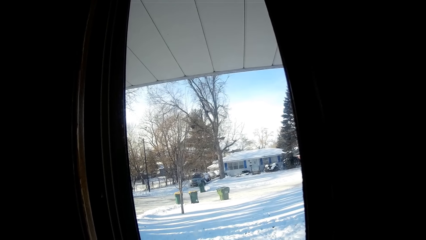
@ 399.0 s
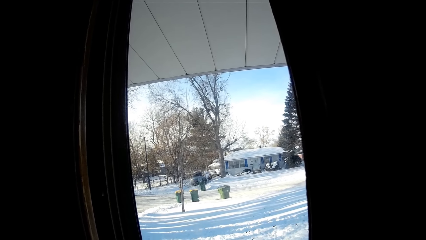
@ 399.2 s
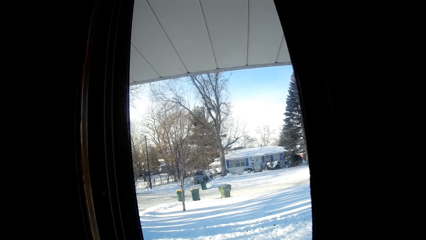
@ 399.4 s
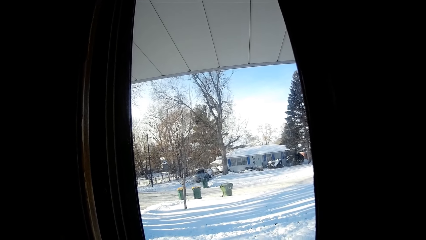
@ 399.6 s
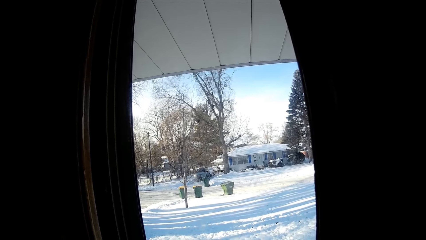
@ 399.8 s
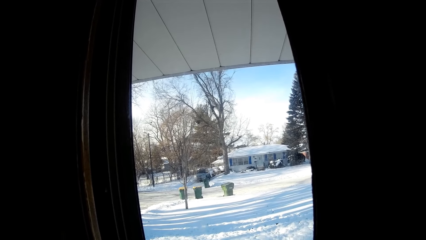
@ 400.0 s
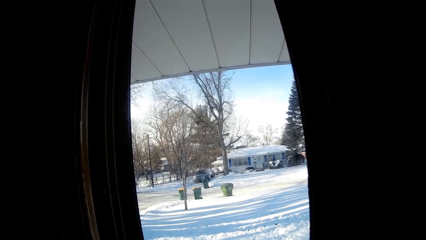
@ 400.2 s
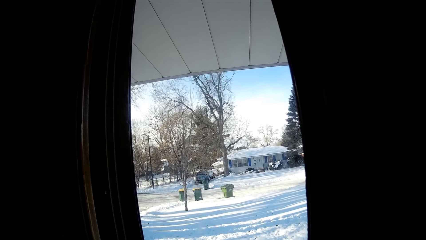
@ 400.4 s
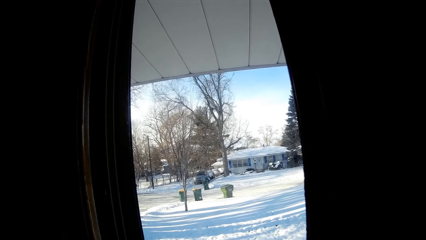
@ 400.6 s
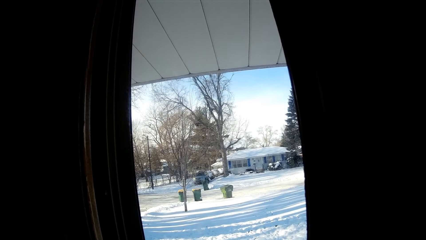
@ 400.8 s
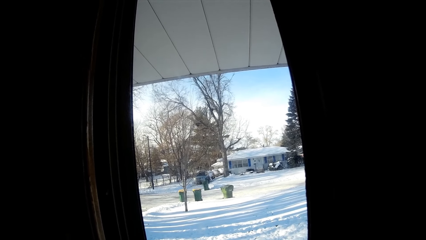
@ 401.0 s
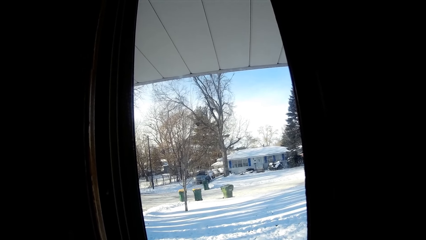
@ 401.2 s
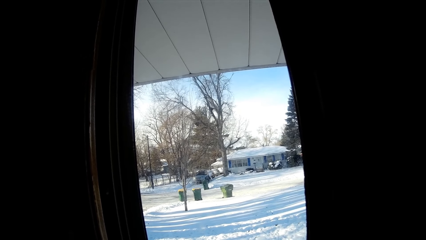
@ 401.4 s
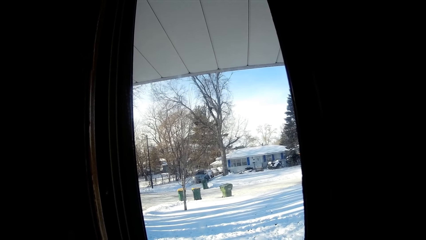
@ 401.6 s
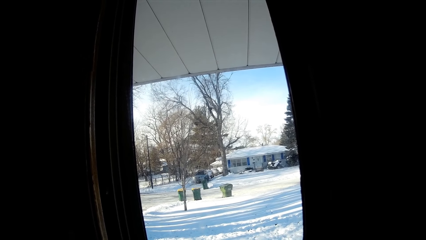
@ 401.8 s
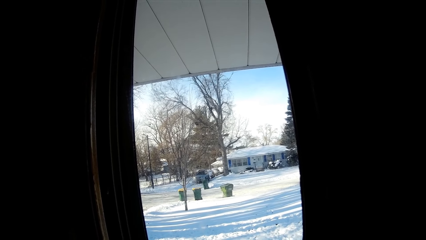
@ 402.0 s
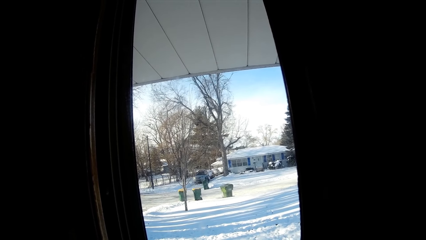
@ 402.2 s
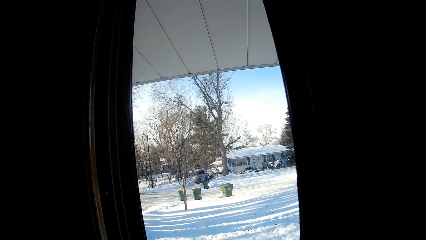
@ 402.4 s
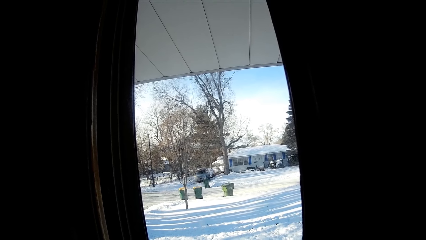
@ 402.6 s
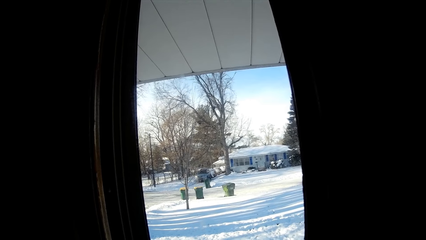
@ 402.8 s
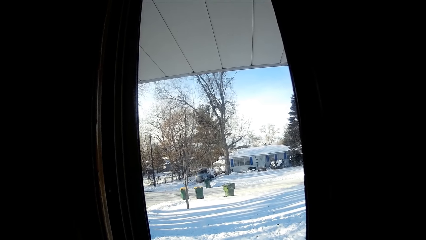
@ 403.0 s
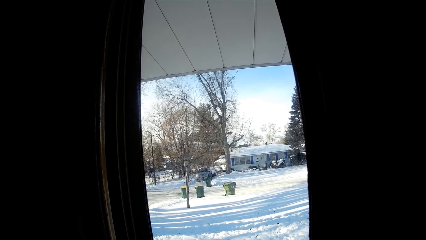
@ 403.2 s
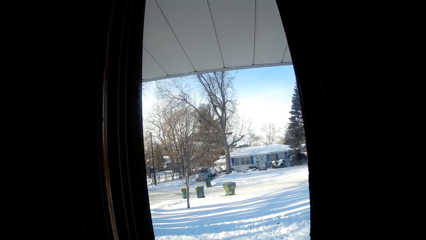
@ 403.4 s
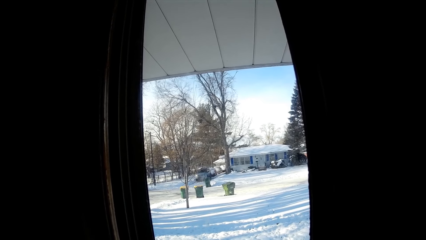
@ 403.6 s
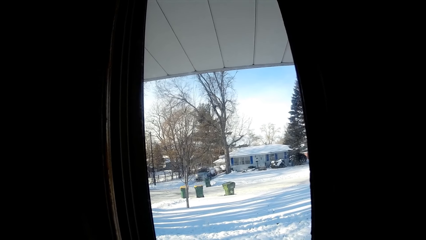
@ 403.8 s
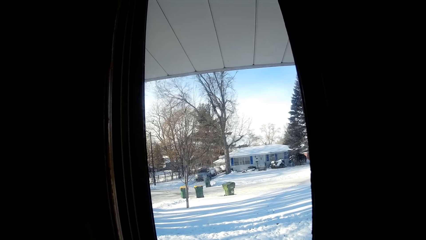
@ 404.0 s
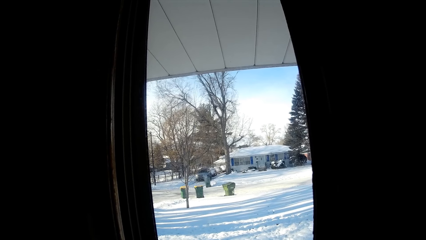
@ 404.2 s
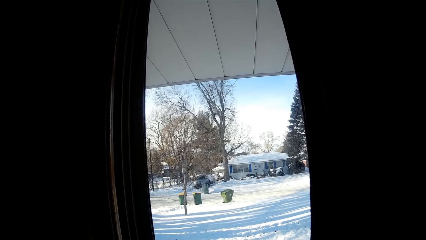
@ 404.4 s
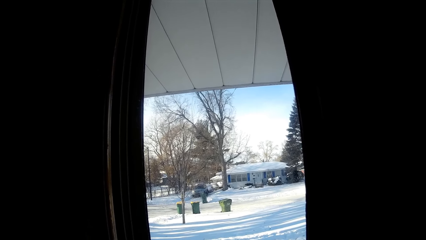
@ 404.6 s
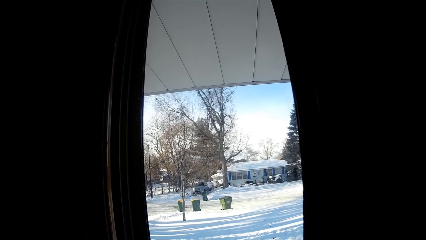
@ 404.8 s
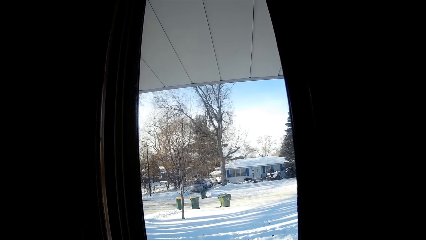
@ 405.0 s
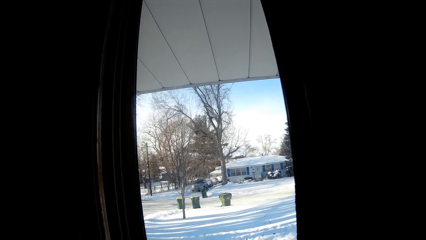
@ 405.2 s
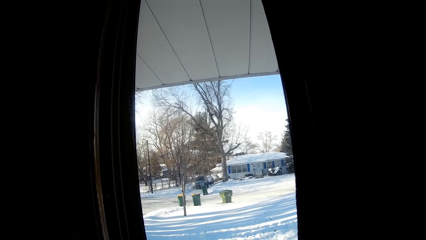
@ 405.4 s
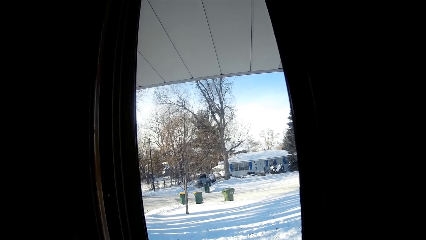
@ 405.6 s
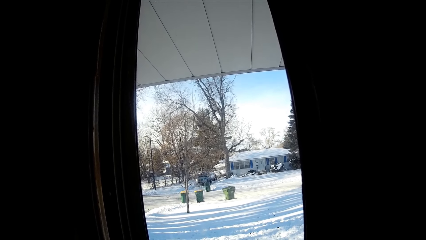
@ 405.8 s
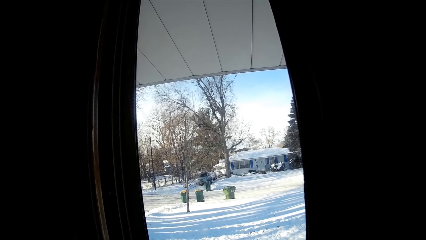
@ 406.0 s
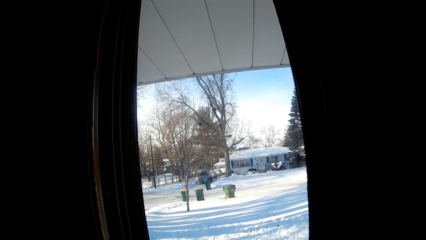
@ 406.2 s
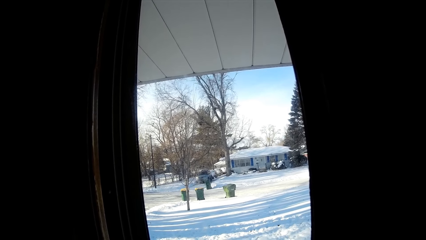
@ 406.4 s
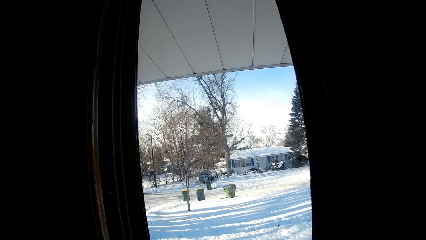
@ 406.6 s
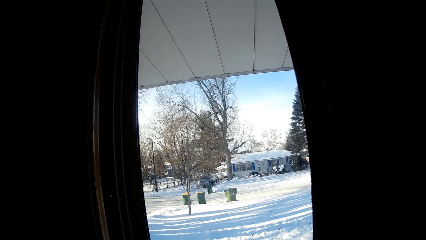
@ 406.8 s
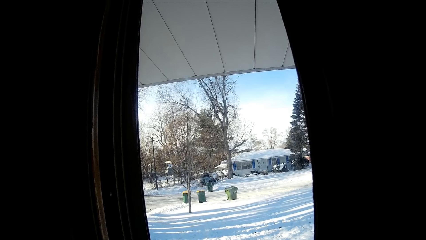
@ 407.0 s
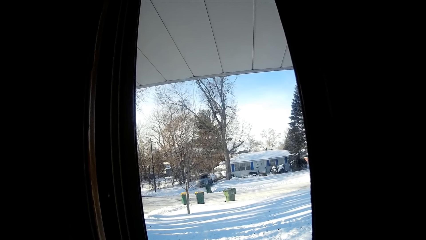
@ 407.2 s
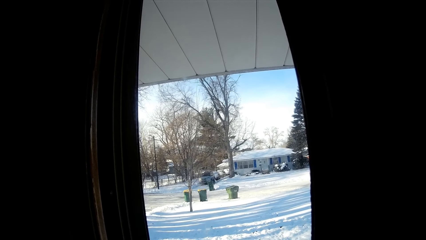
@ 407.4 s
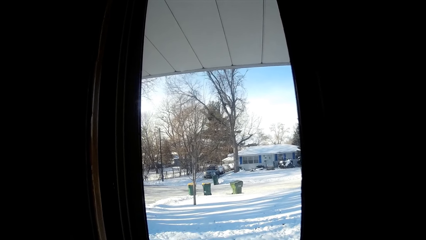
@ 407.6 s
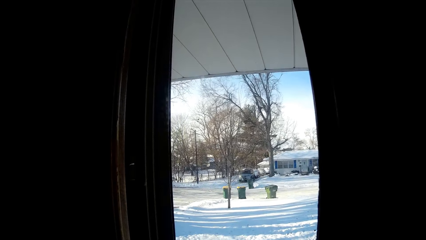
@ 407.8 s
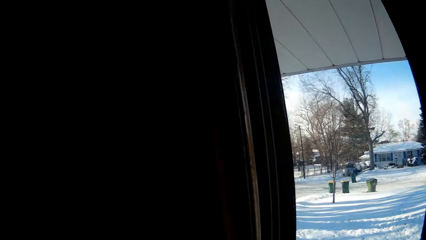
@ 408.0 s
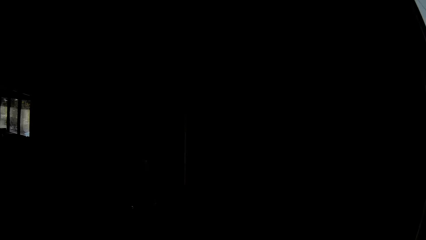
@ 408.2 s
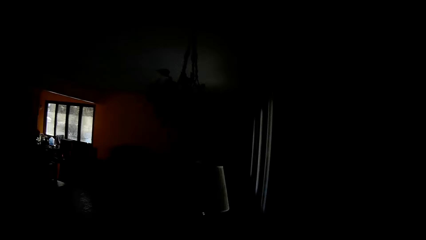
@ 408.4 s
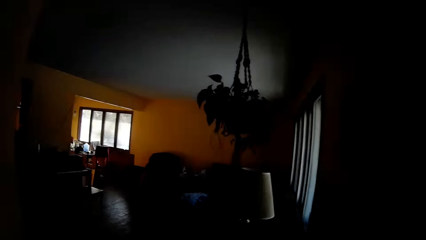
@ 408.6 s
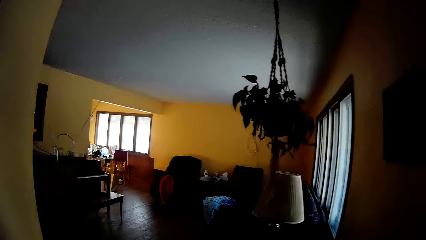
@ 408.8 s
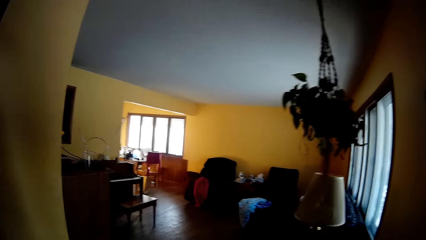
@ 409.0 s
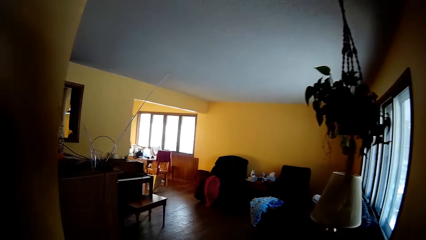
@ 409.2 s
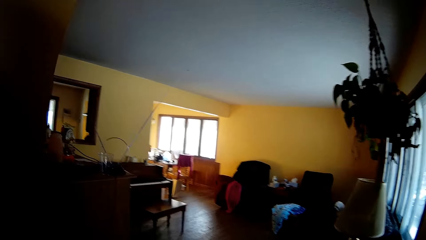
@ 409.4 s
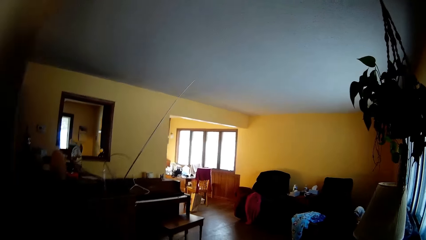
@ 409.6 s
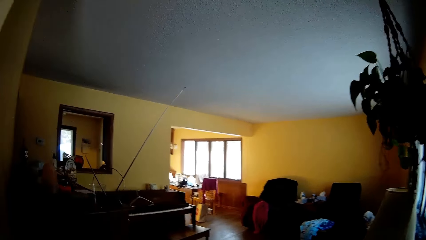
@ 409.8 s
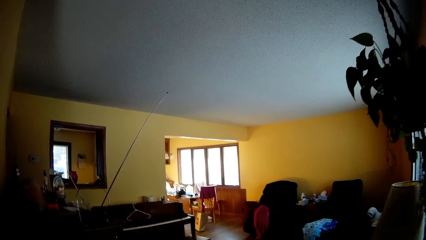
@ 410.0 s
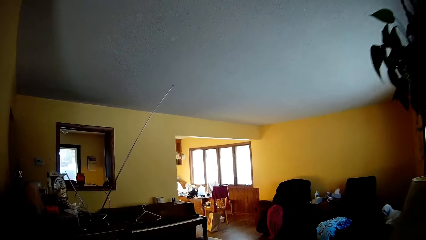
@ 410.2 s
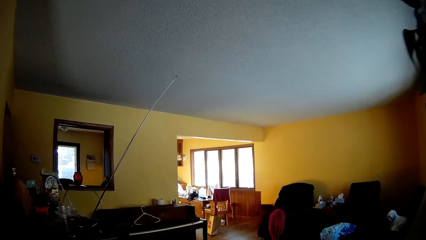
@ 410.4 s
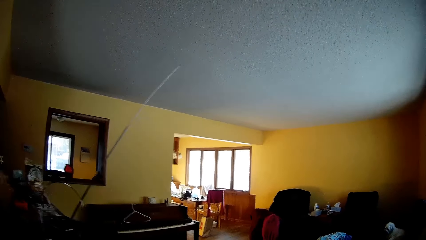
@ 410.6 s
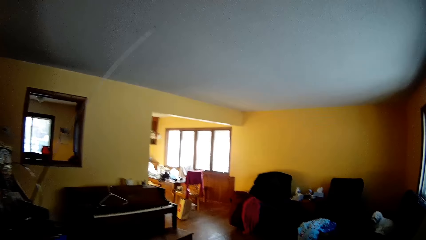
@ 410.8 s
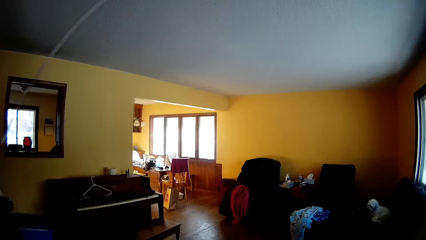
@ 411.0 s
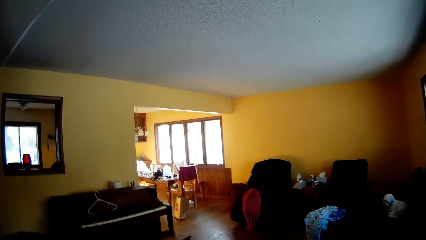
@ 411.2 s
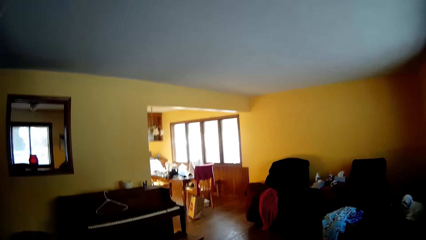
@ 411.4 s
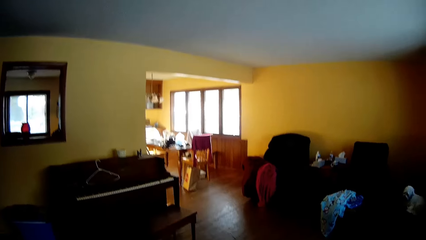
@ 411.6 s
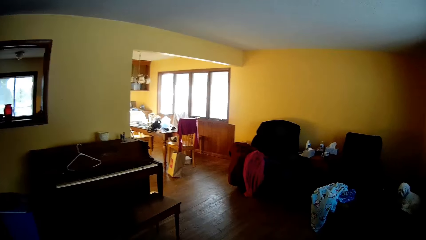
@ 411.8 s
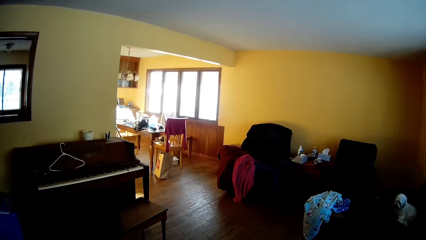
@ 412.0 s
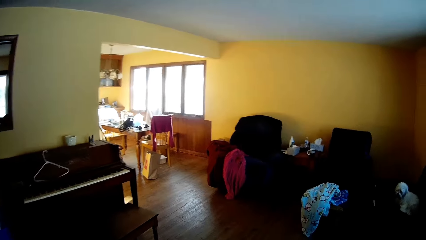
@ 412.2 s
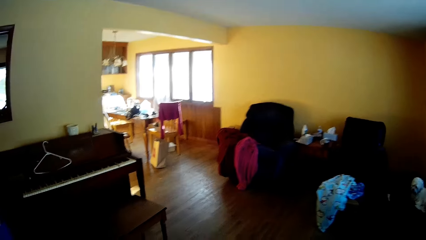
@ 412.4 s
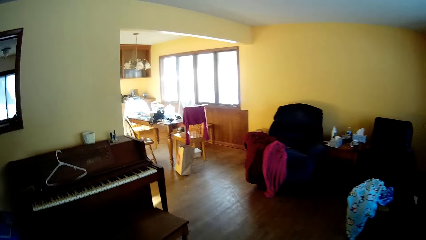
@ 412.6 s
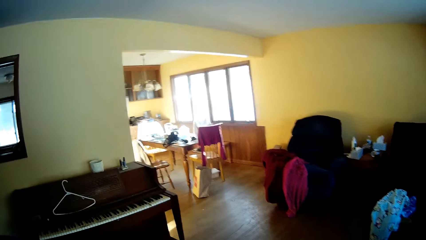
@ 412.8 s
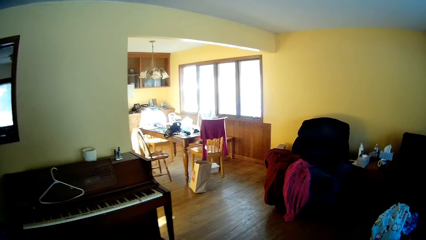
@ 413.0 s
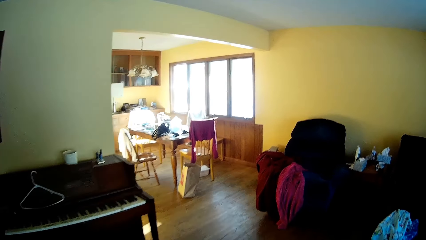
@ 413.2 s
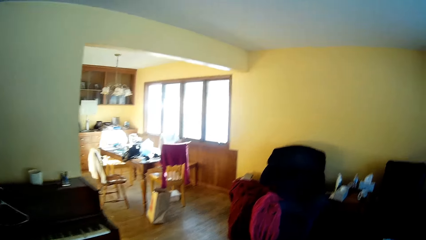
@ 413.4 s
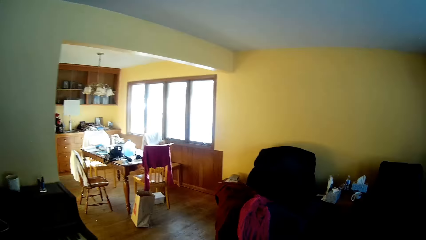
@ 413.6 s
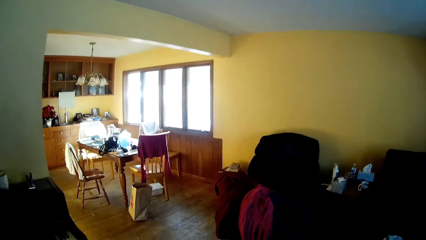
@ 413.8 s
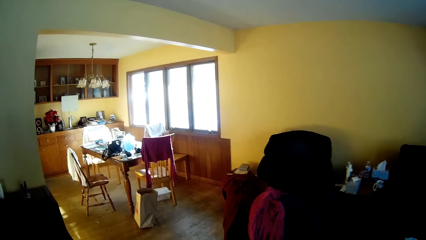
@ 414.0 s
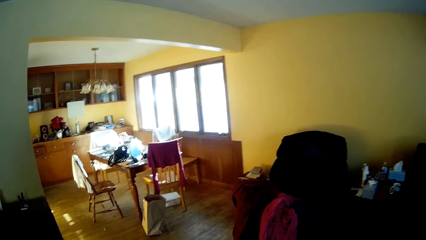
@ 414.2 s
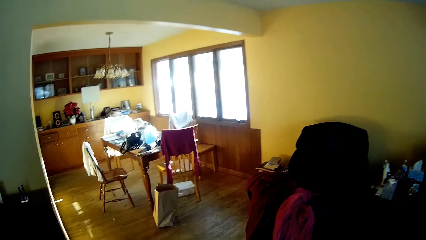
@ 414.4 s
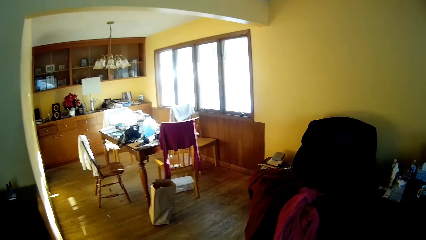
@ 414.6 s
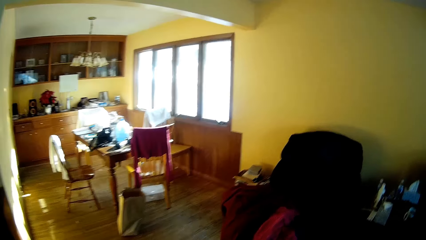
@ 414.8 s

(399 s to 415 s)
The camera wearer walks around the house.
